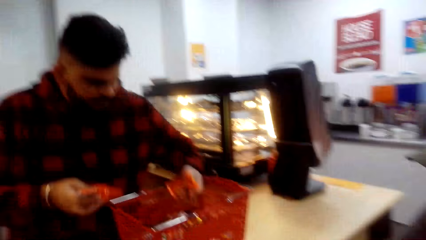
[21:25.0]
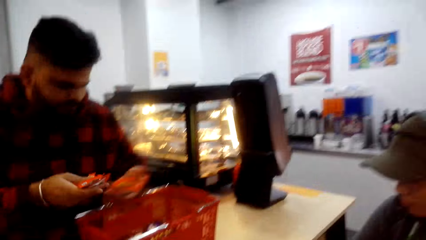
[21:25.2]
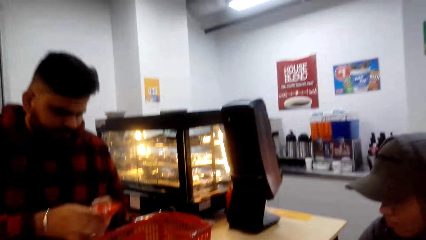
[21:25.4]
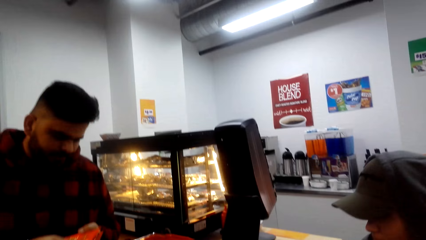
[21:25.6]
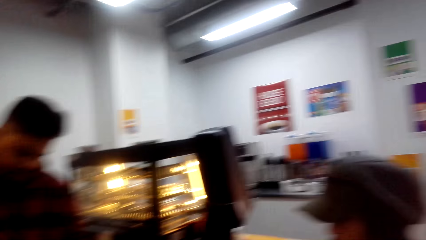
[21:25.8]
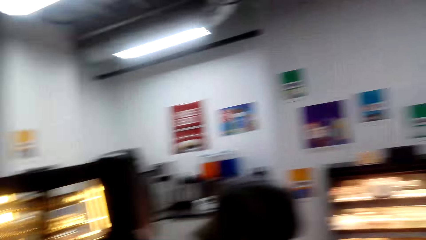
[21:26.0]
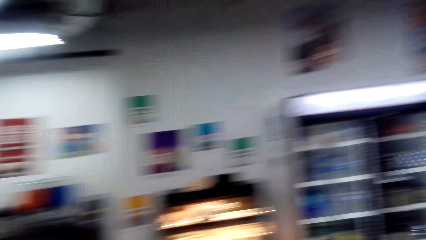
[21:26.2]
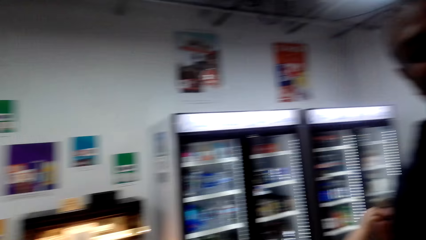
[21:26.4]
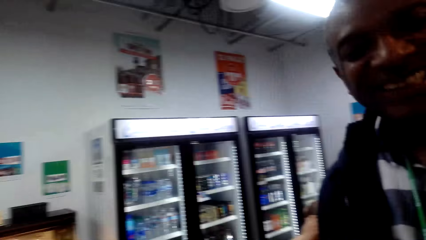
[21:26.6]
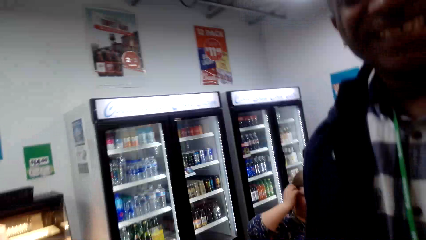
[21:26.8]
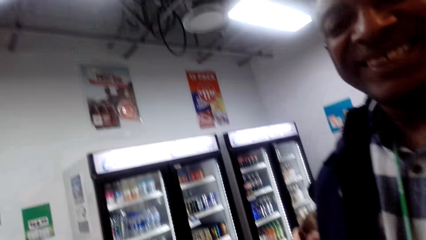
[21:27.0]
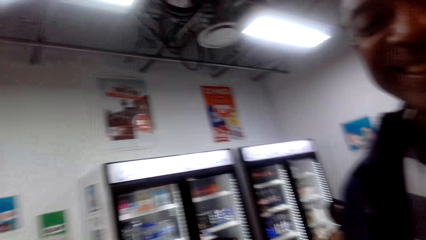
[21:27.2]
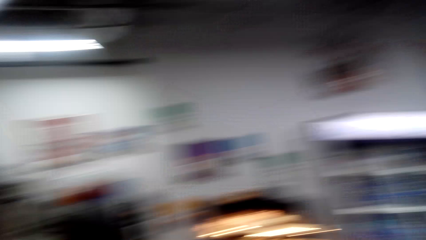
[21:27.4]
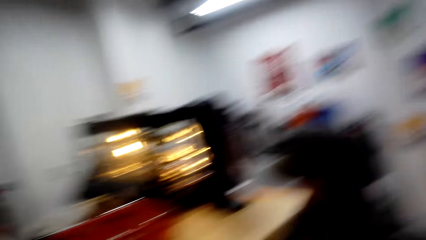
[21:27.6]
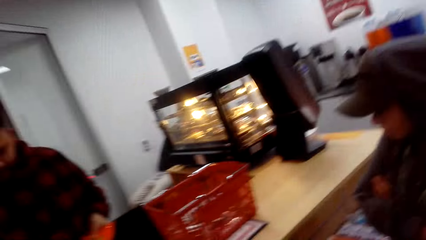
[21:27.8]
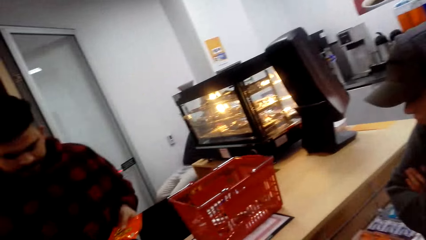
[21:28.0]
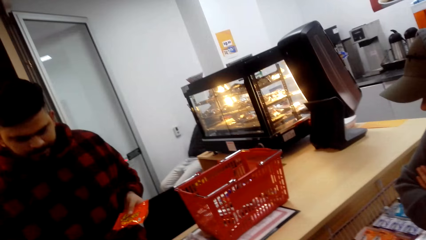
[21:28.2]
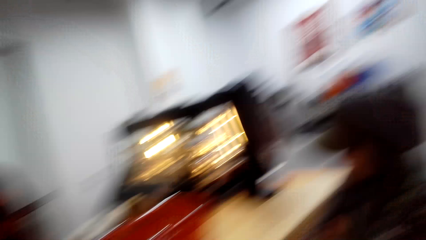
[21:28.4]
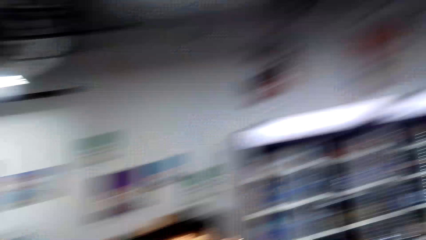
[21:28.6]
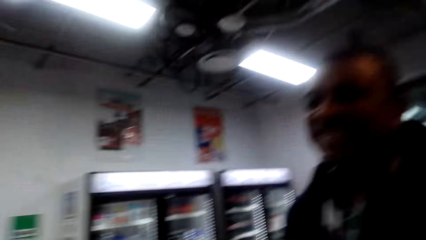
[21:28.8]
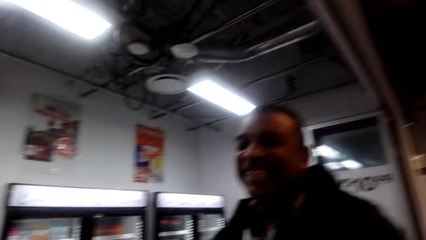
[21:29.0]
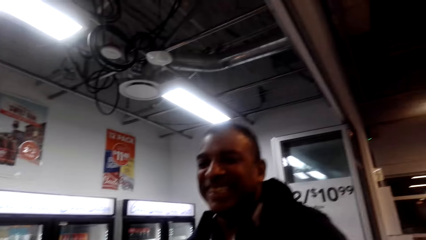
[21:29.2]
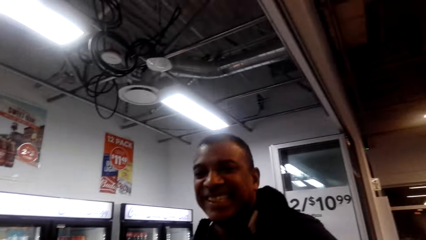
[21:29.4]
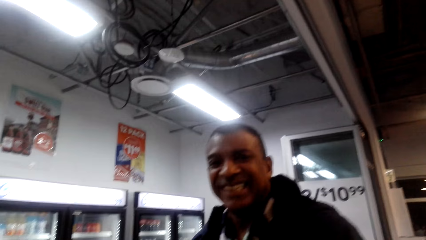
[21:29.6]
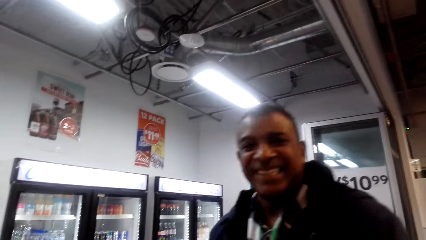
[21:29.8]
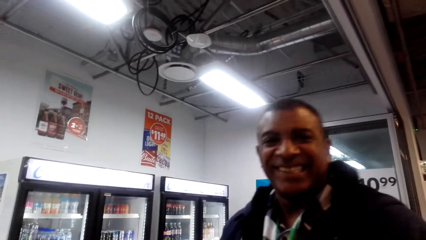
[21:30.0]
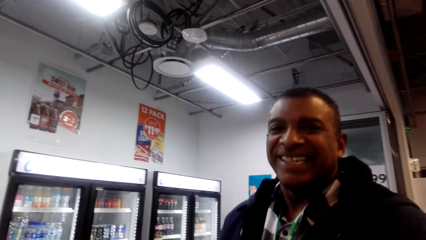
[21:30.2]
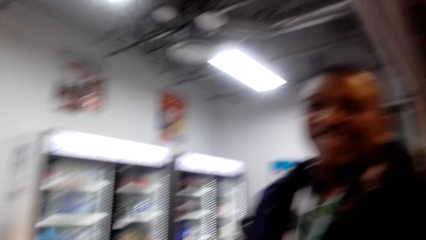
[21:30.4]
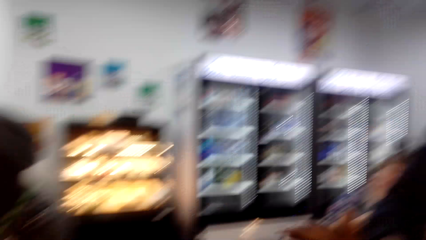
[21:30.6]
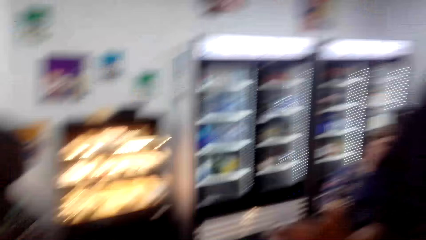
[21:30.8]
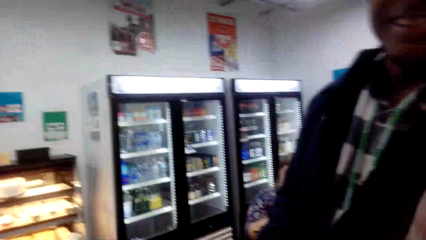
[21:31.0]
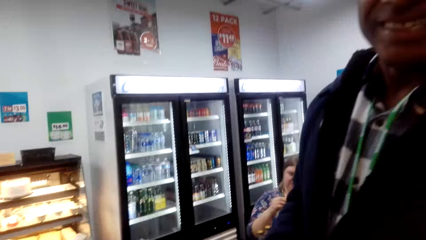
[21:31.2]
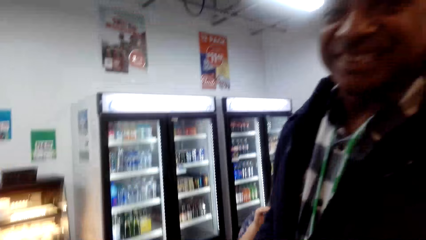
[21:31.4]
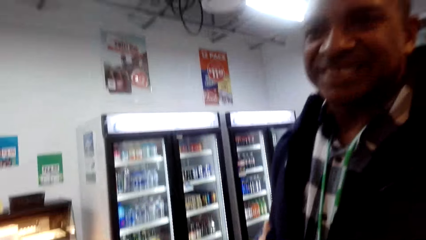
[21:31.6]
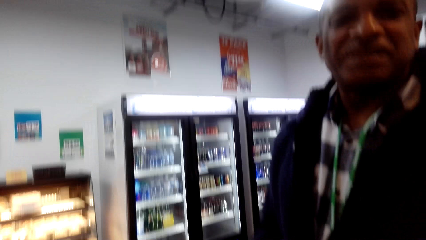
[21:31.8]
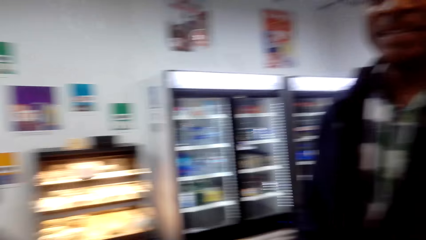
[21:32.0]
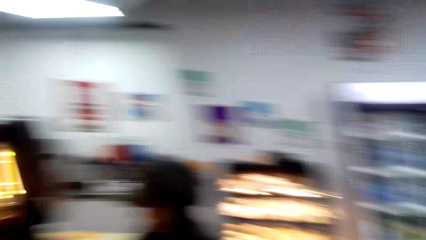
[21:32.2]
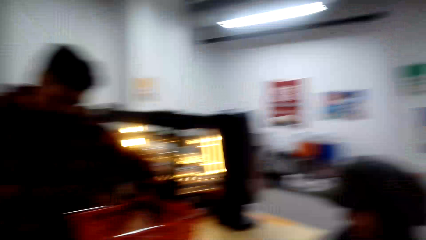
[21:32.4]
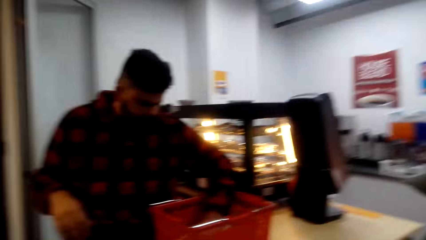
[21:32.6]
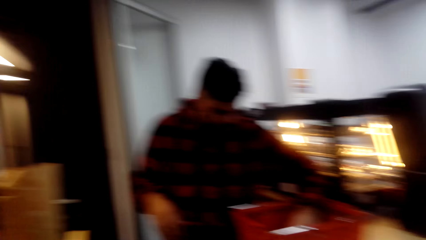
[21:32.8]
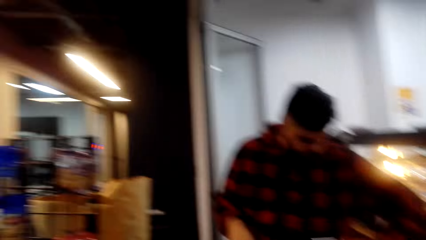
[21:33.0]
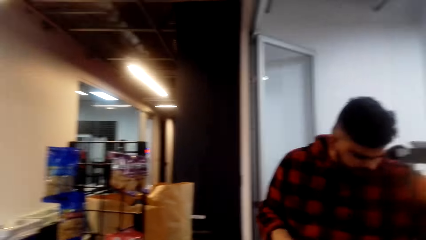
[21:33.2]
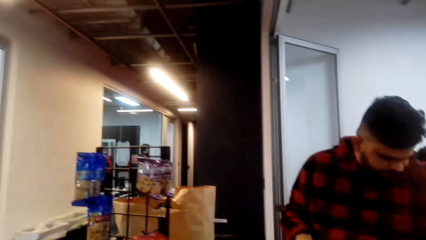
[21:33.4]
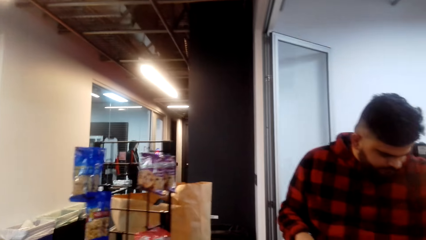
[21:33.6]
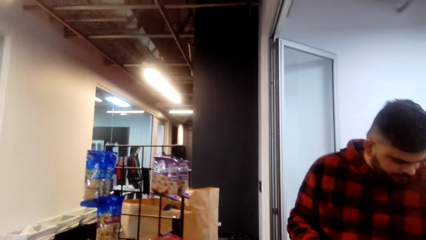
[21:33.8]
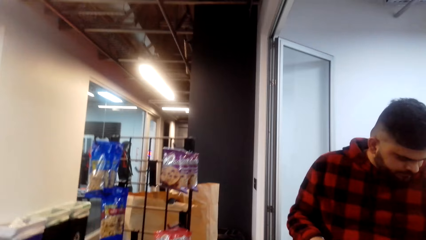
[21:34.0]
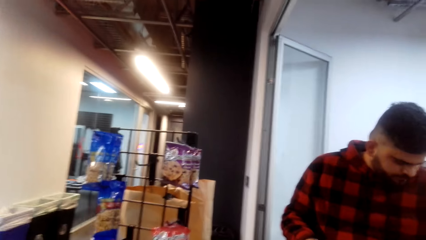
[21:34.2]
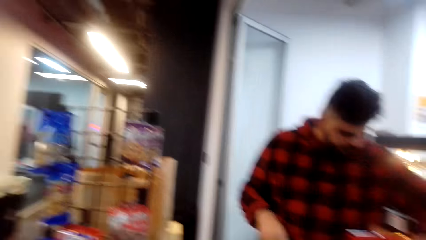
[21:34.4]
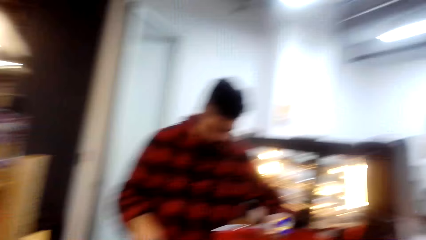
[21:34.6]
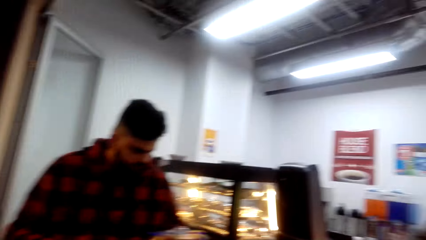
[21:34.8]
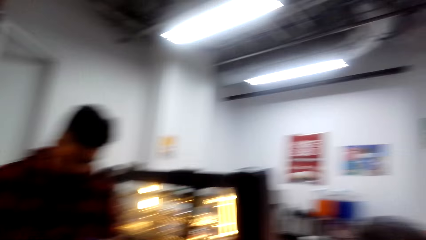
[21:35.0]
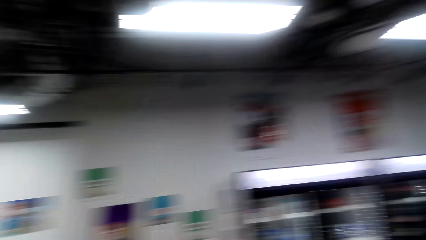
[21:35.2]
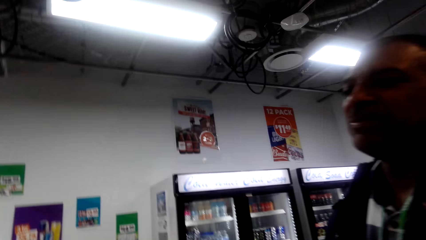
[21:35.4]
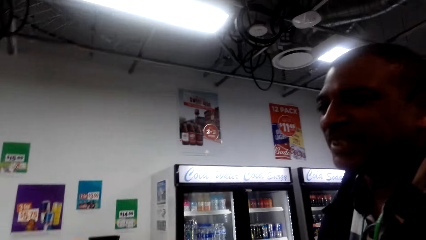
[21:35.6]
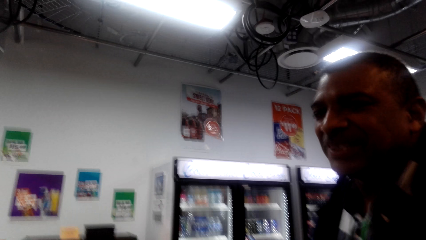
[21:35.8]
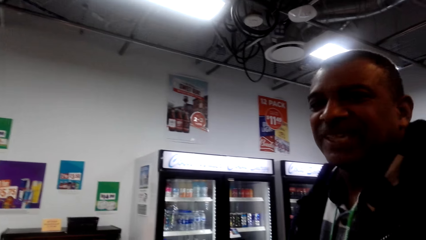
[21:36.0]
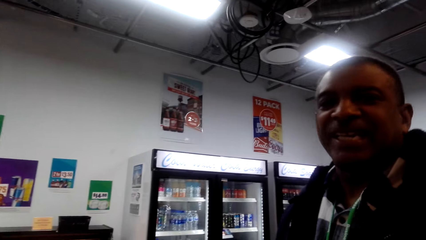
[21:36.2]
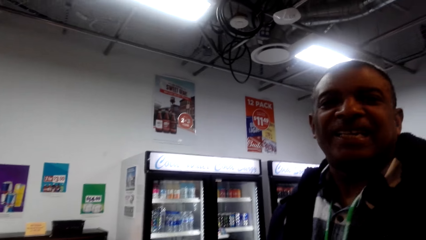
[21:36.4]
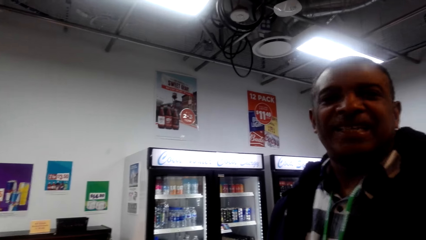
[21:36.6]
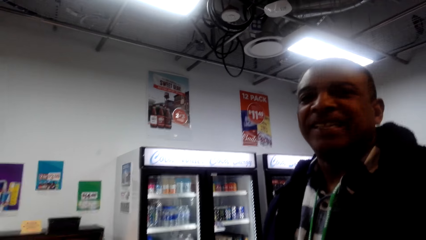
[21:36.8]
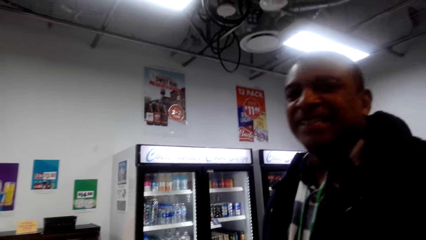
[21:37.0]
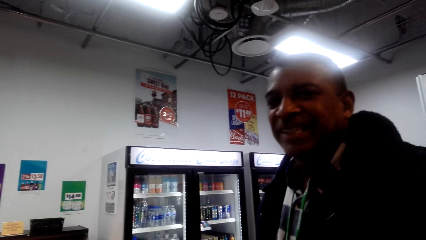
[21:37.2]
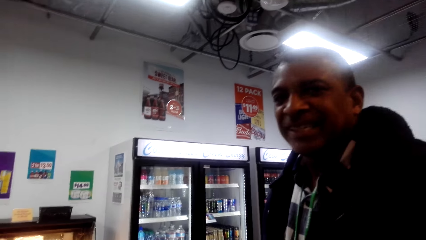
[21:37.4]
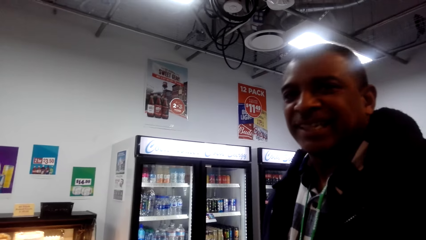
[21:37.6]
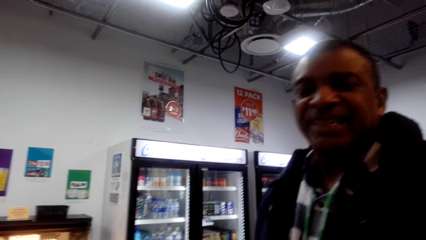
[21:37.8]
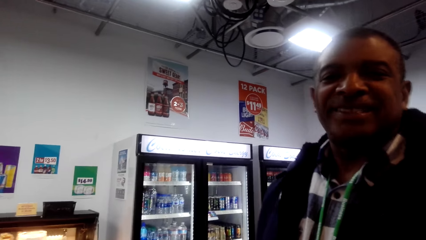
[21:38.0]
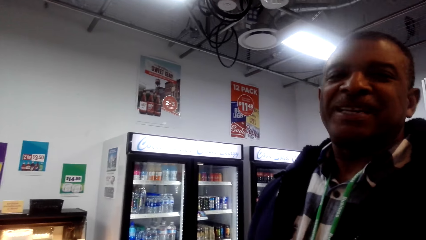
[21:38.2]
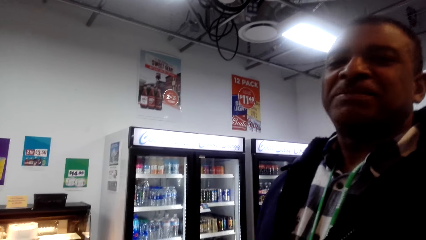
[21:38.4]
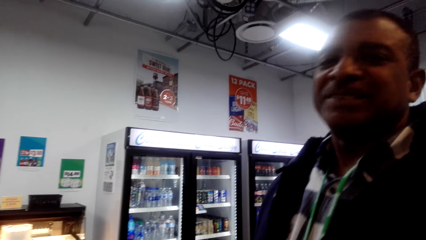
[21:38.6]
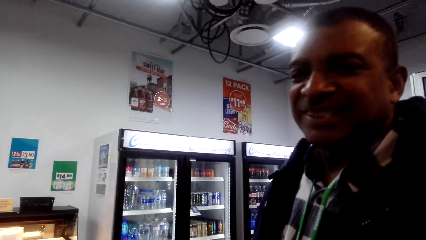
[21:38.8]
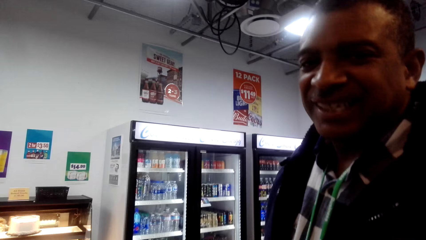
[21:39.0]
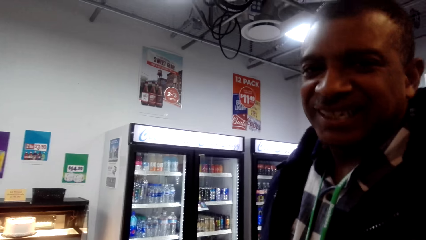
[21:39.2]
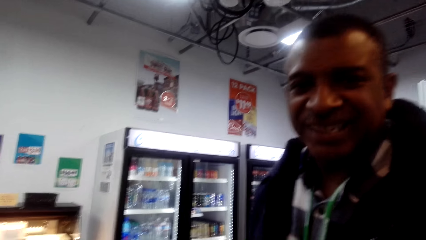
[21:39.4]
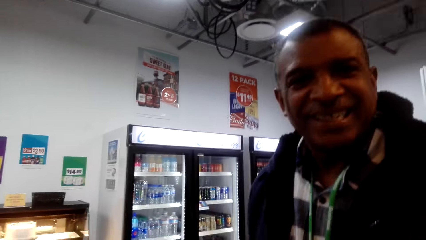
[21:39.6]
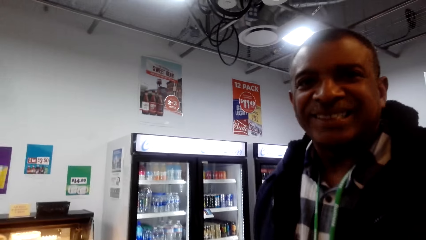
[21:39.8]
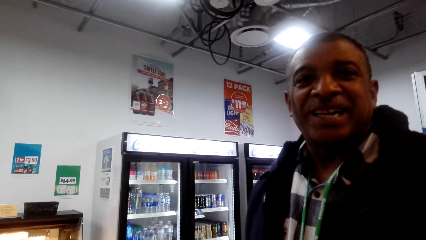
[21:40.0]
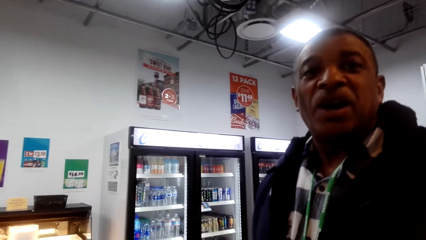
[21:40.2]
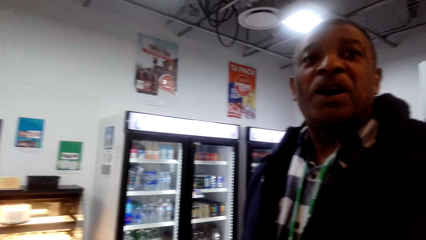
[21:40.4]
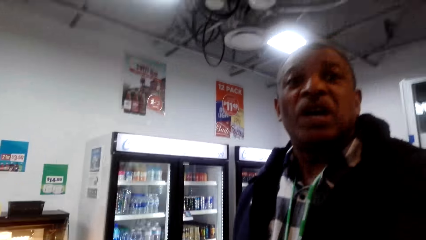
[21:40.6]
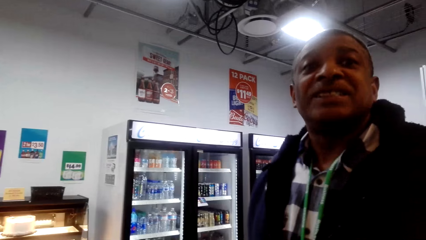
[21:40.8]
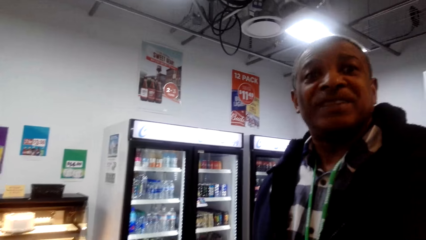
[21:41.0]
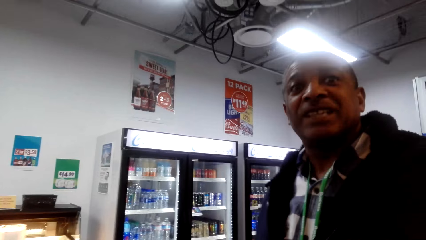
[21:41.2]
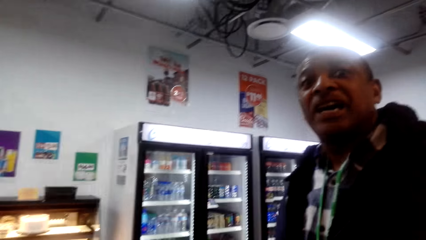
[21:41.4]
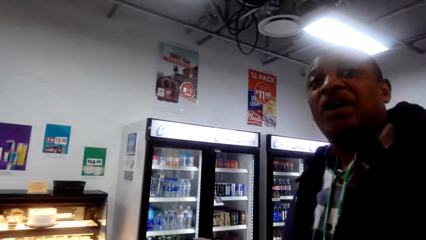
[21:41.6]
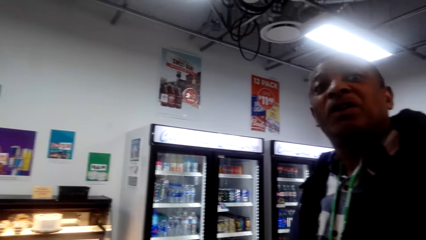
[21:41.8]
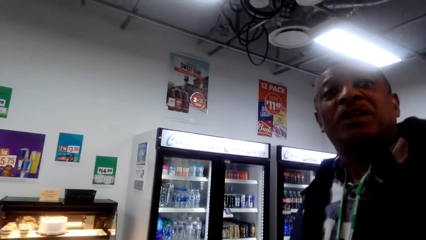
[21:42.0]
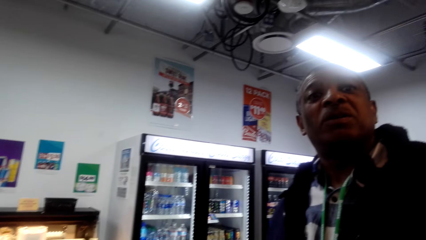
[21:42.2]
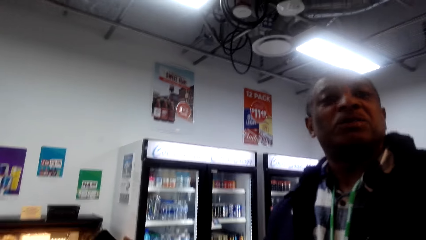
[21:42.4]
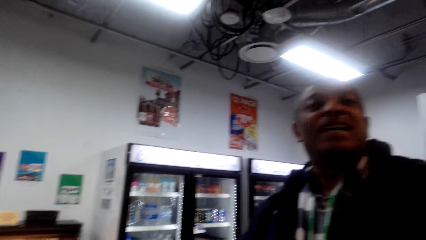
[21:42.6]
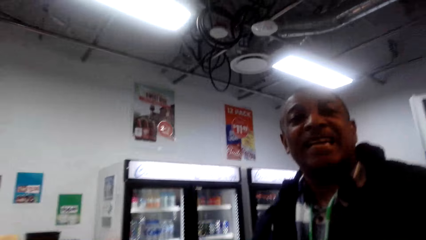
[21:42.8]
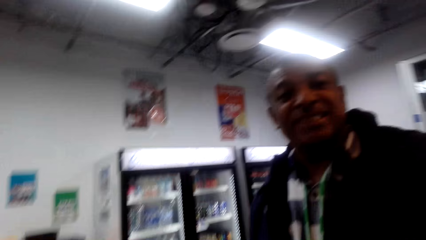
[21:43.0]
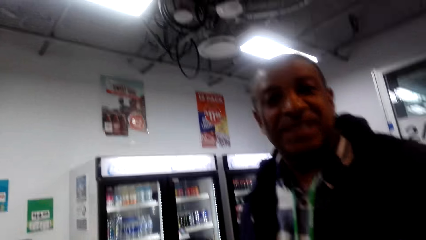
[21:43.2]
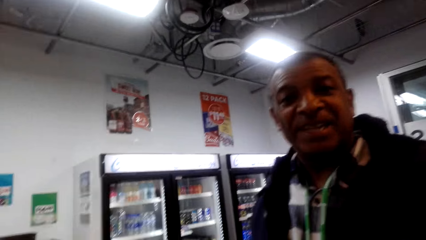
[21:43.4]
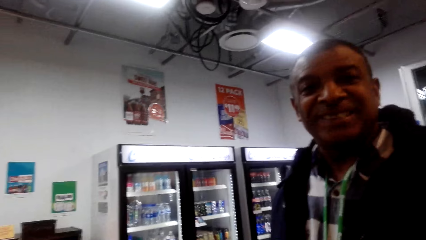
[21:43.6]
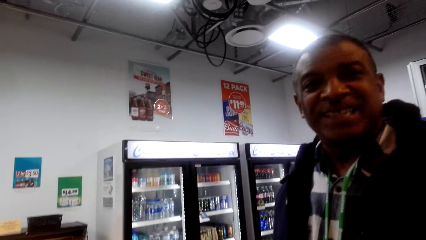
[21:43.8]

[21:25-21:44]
A man removes the package from the shopping basket. The camera wearer looks at another man. They look at the other man again. They look at the first man. They look at the other man.
